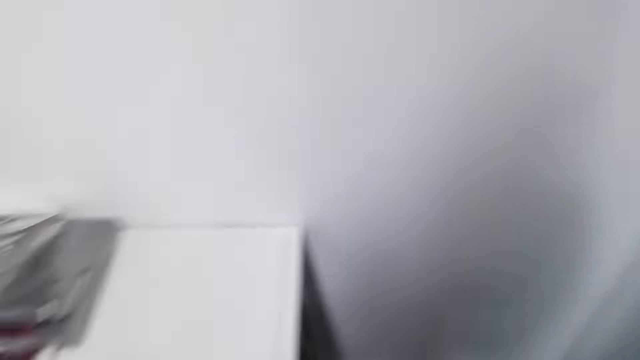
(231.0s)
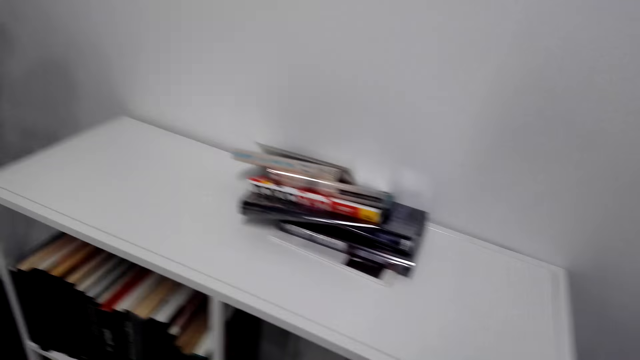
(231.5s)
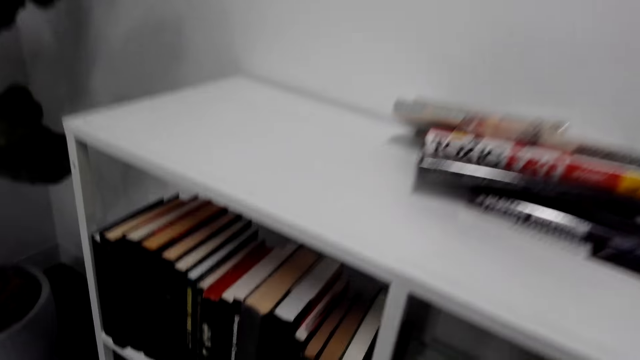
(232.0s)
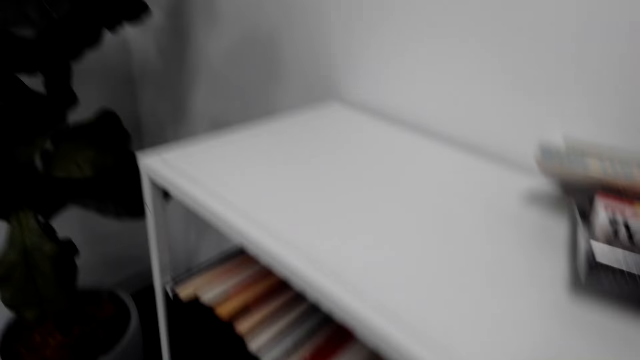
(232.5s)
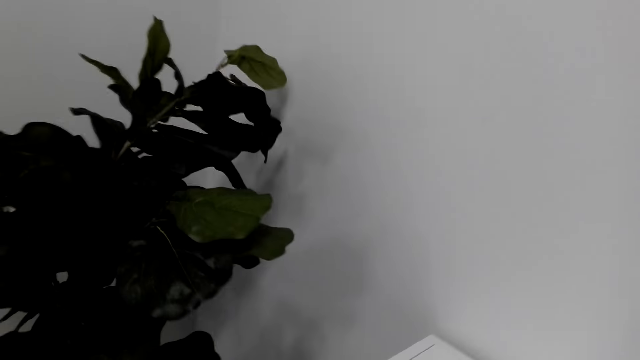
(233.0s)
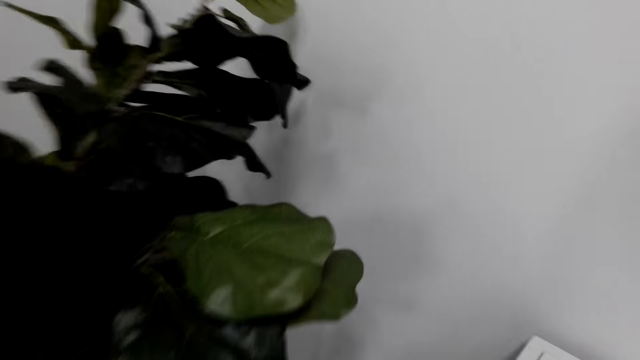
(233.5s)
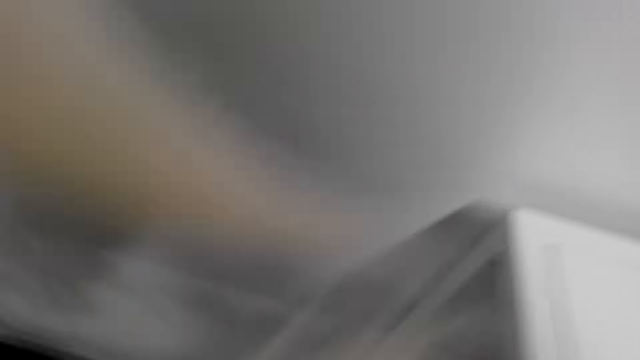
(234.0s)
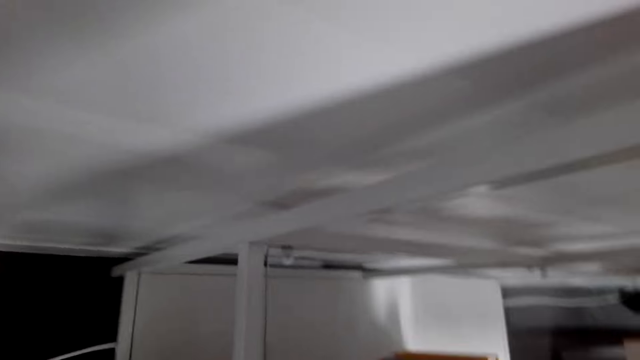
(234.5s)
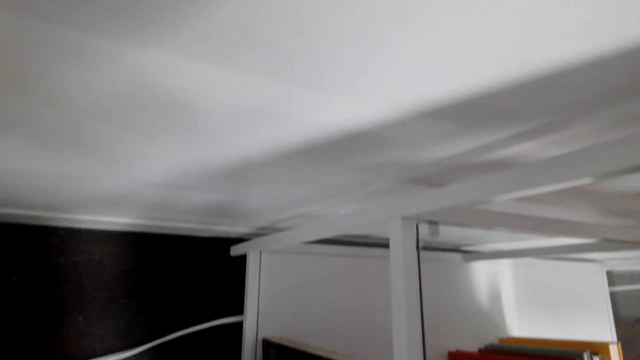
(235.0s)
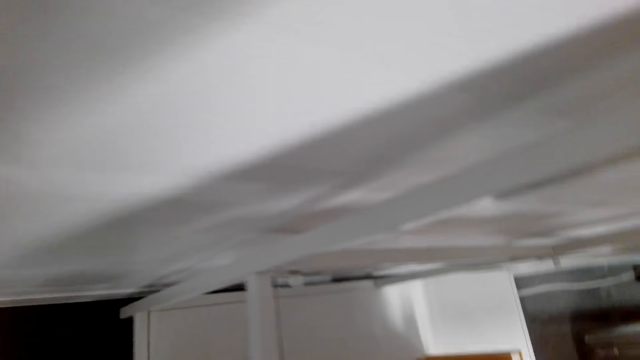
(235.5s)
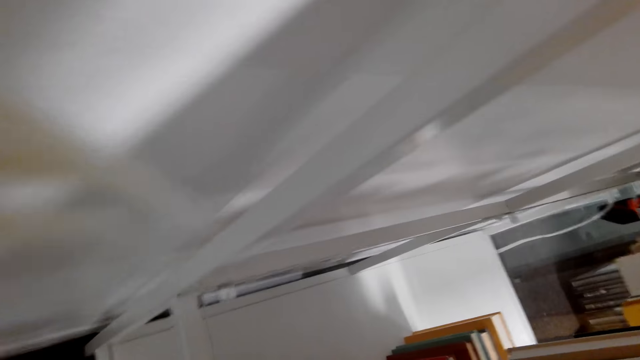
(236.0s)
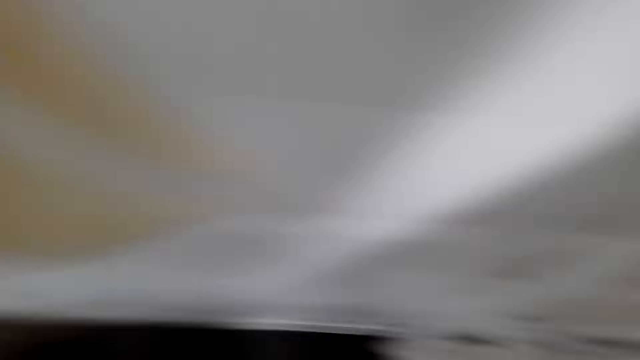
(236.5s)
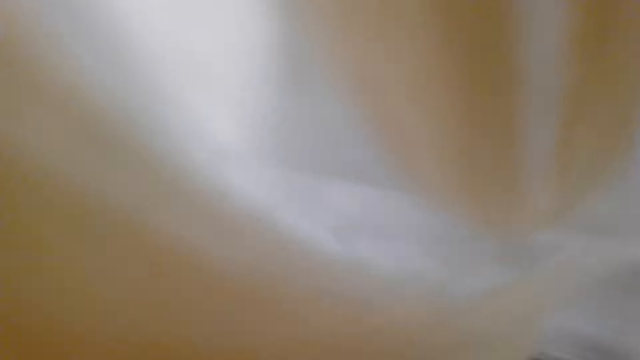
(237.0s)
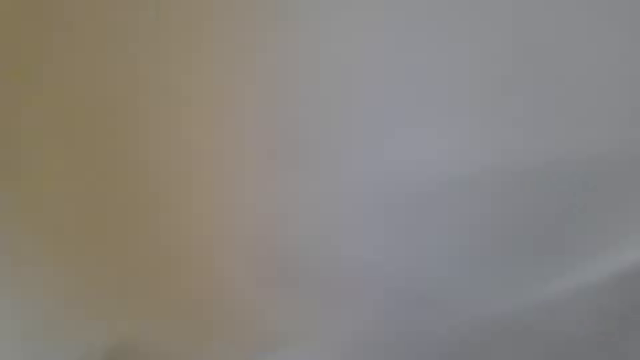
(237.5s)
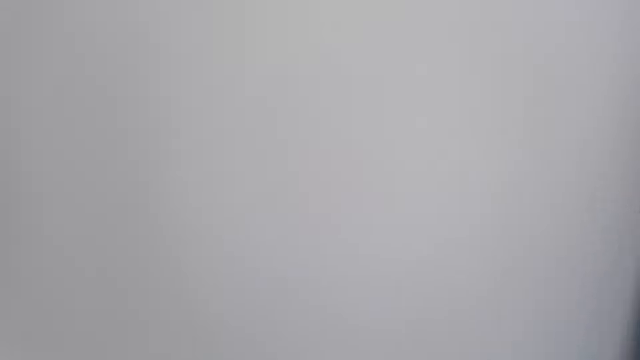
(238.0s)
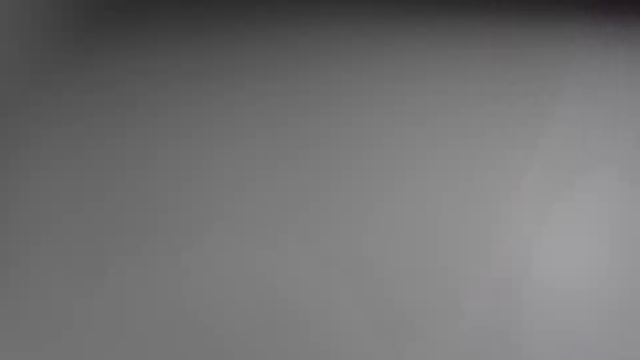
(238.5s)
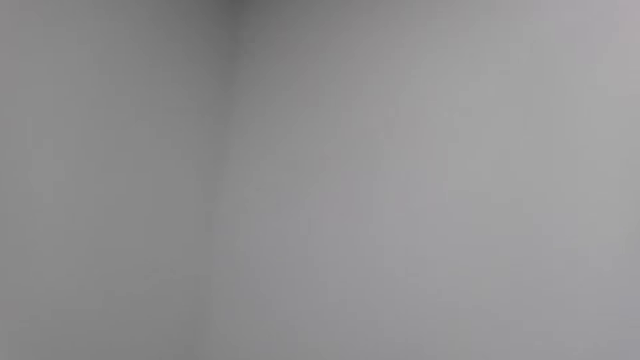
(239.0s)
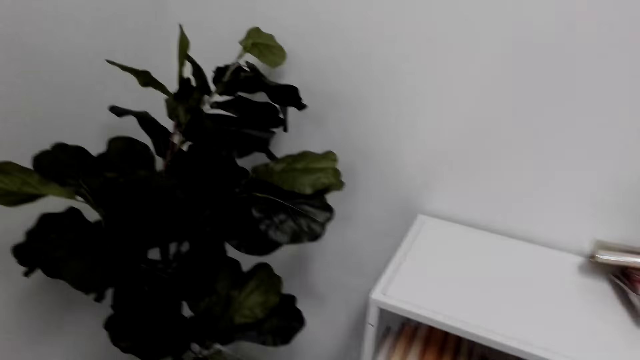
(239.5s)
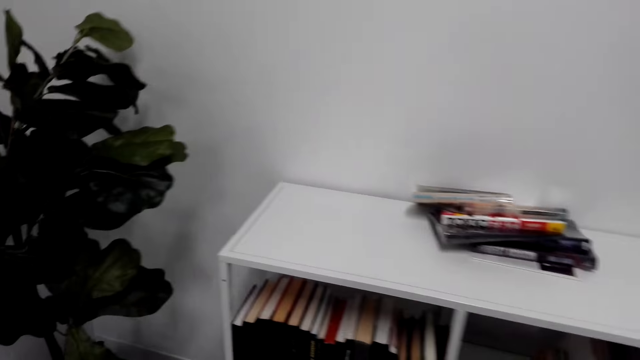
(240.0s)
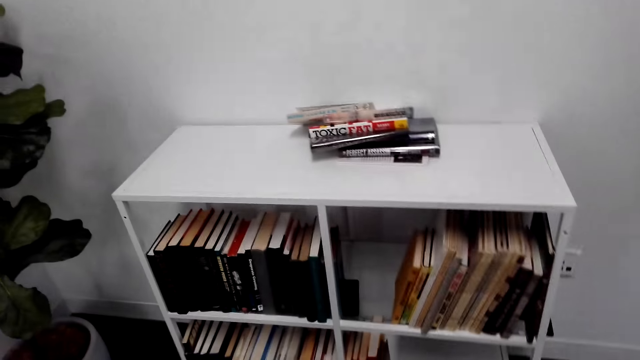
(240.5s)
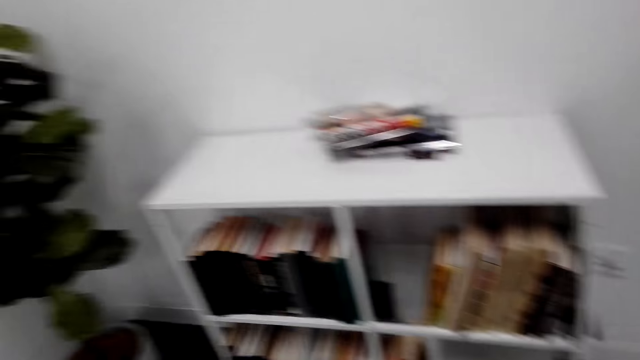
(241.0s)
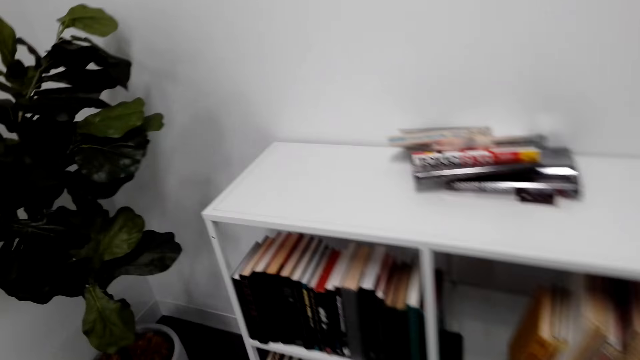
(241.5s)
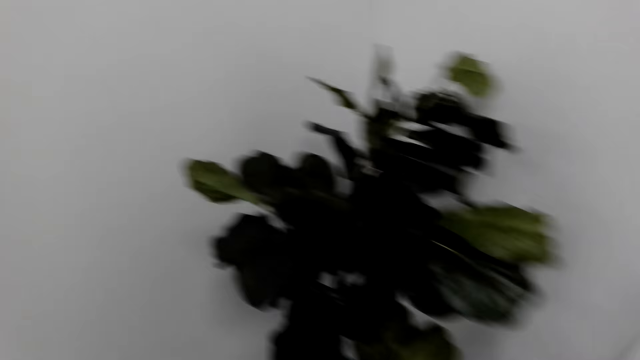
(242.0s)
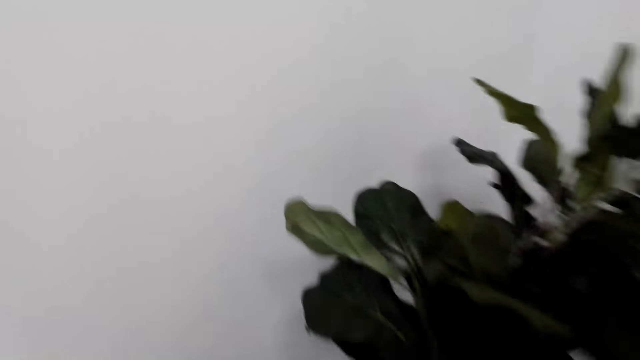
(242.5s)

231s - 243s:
The camera wearer moves.

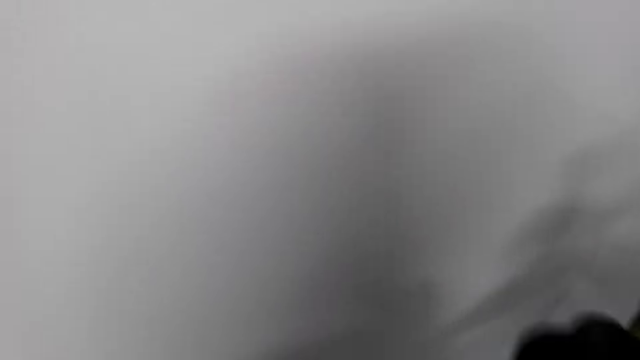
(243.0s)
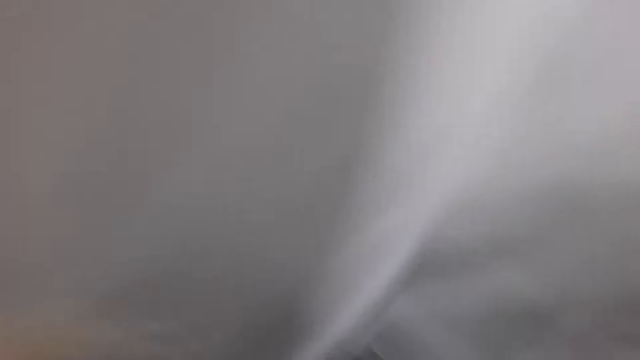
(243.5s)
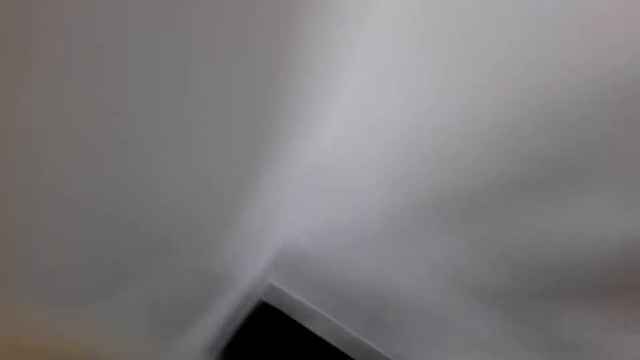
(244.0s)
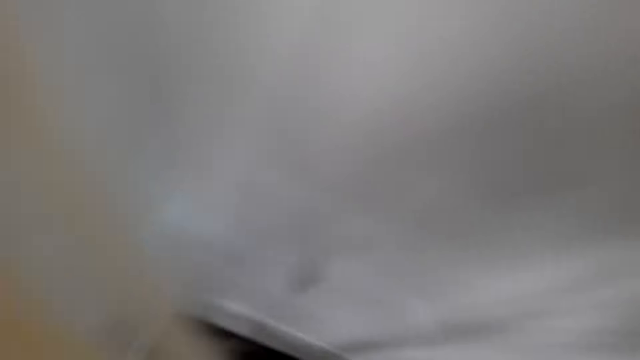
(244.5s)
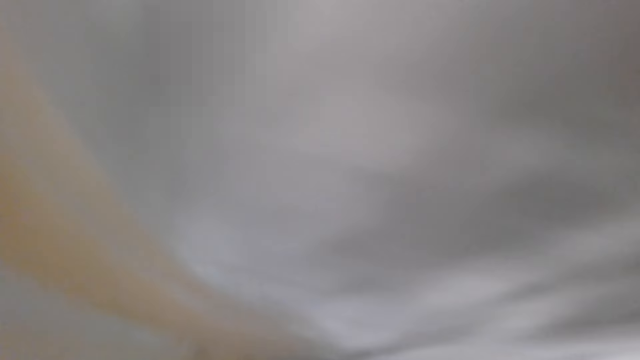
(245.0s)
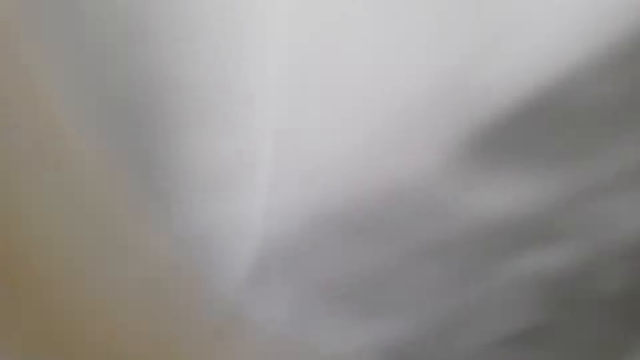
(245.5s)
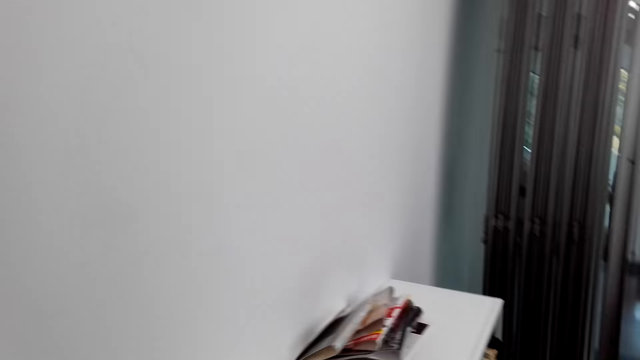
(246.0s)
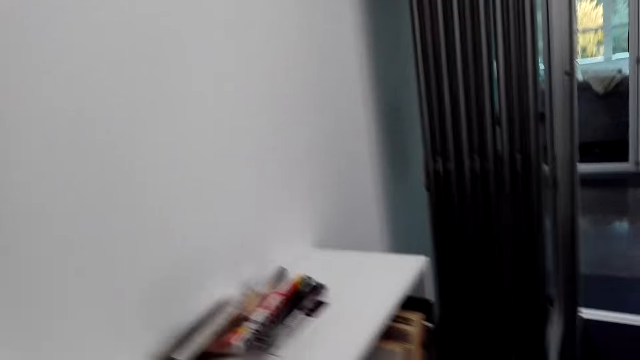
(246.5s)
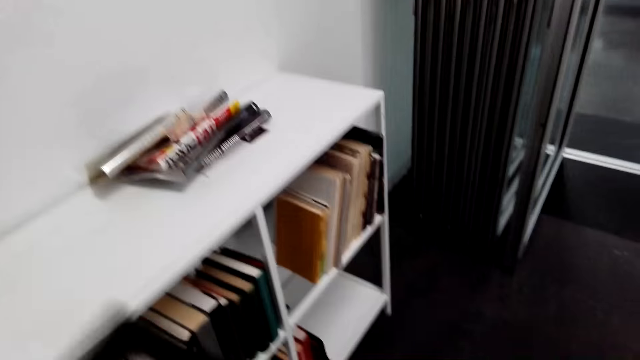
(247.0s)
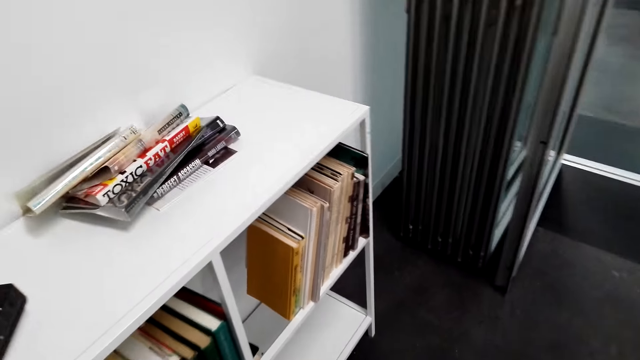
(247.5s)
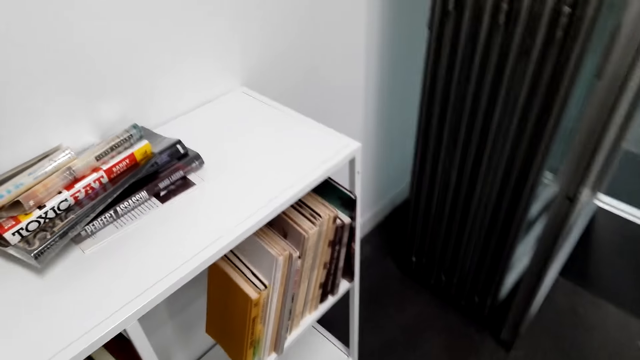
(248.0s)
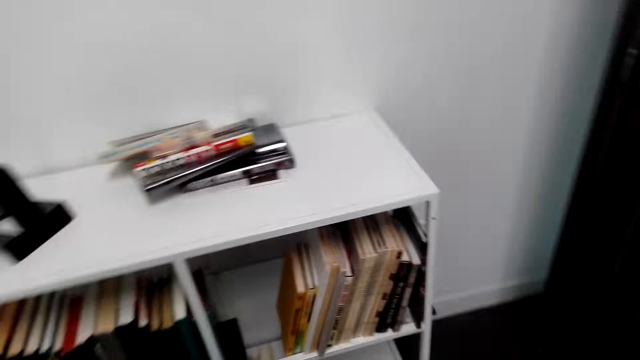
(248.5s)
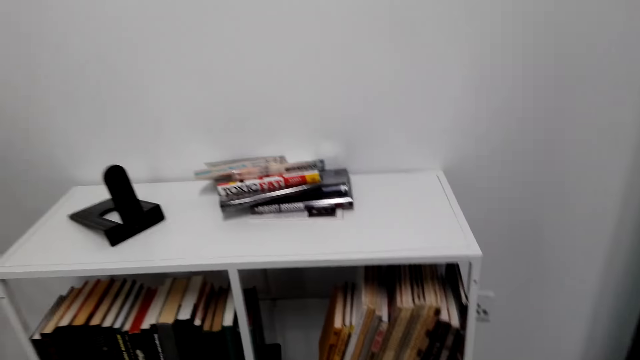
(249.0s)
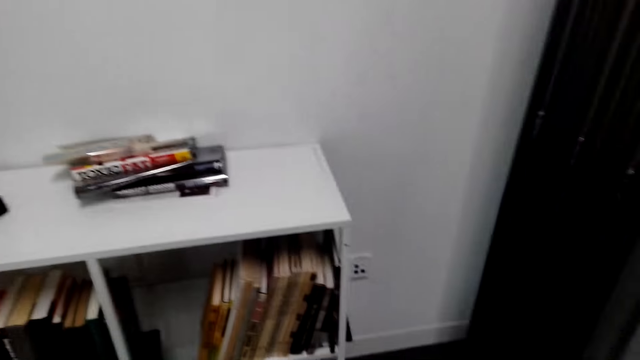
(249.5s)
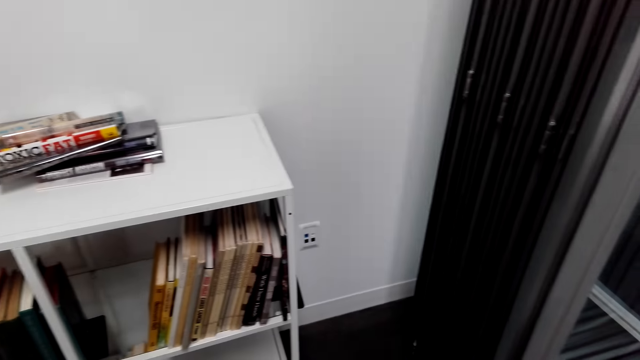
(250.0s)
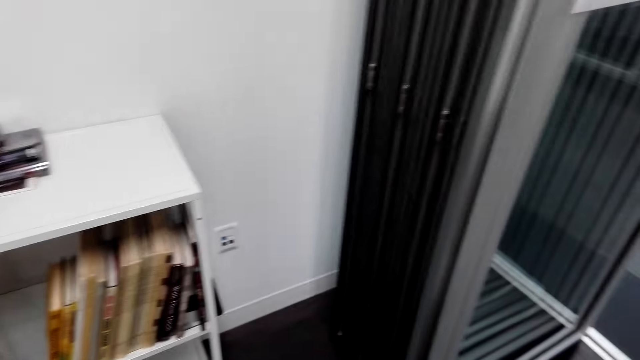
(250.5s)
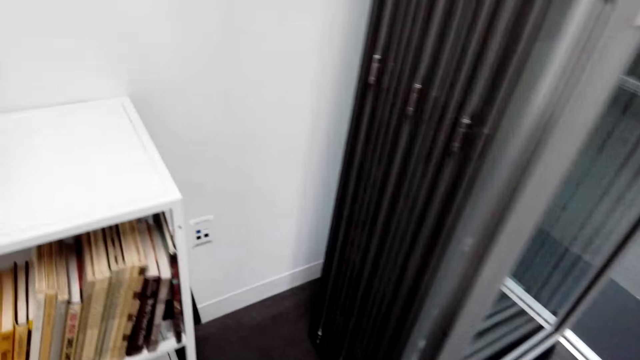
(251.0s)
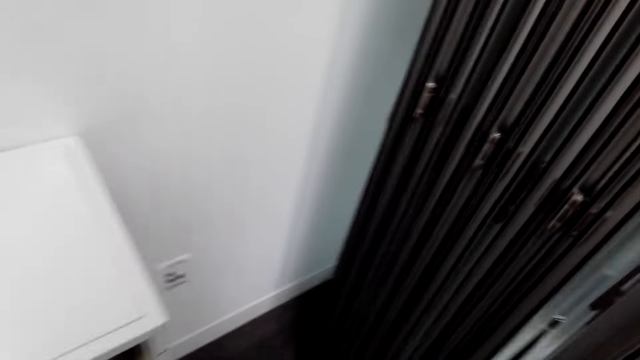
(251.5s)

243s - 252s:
The camera wearer puts something on the shelf. They look around the room. They walk around.
